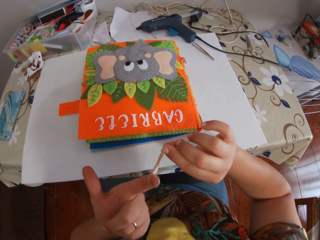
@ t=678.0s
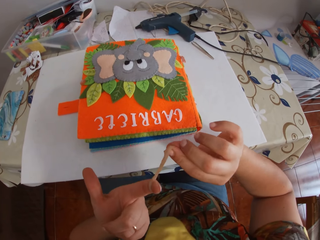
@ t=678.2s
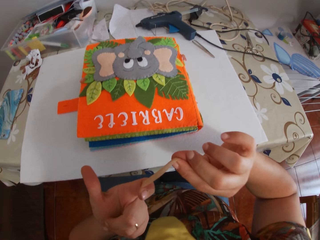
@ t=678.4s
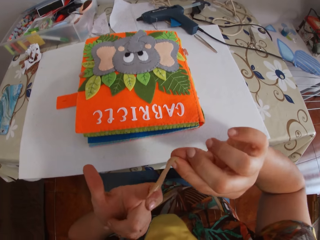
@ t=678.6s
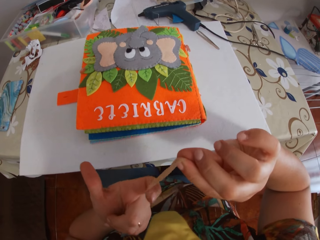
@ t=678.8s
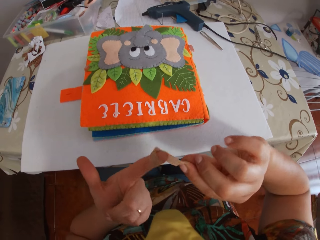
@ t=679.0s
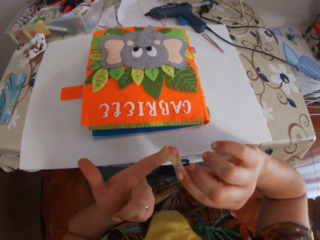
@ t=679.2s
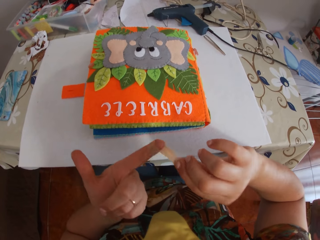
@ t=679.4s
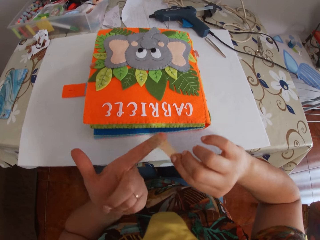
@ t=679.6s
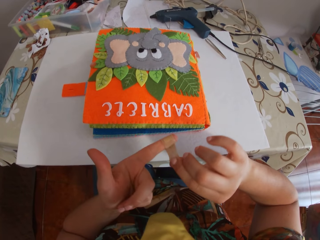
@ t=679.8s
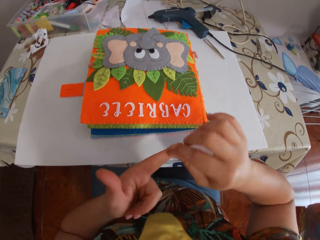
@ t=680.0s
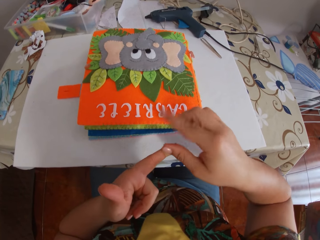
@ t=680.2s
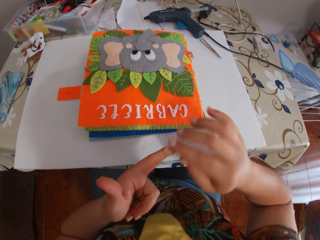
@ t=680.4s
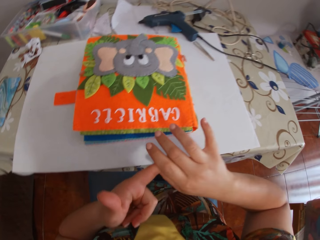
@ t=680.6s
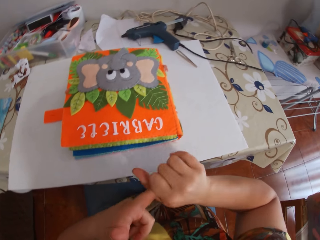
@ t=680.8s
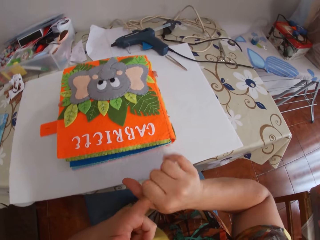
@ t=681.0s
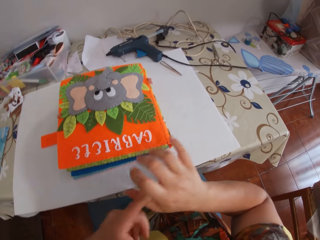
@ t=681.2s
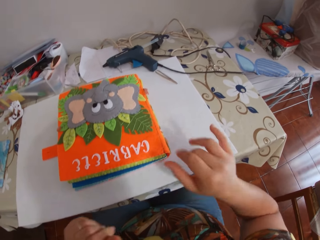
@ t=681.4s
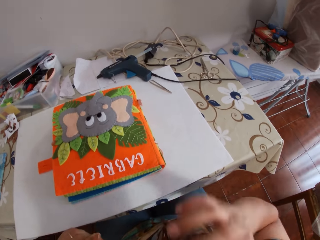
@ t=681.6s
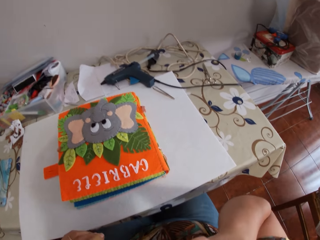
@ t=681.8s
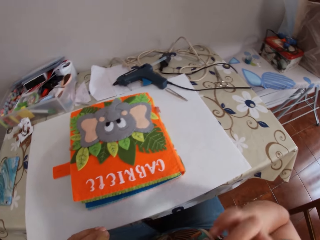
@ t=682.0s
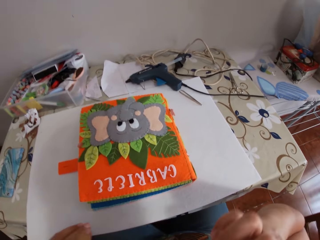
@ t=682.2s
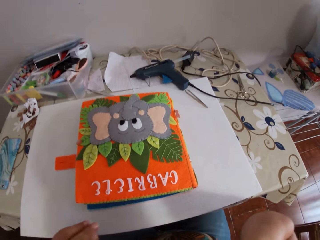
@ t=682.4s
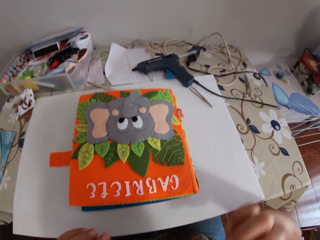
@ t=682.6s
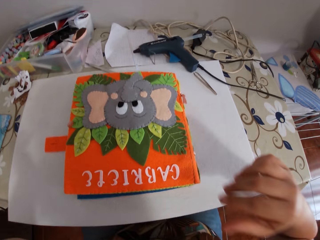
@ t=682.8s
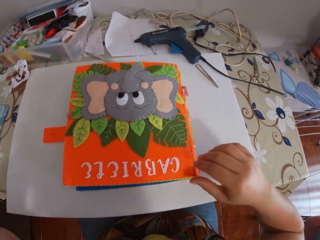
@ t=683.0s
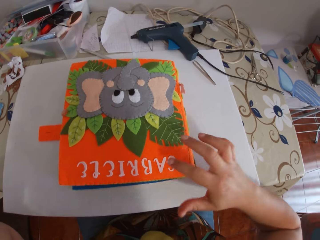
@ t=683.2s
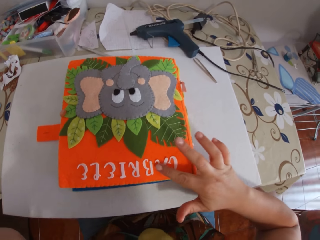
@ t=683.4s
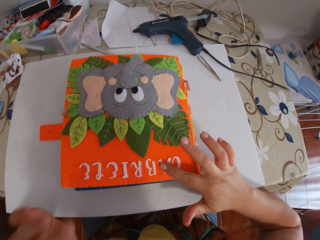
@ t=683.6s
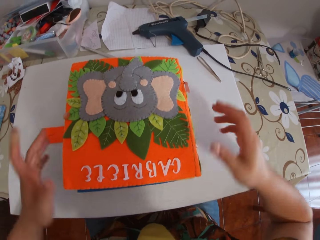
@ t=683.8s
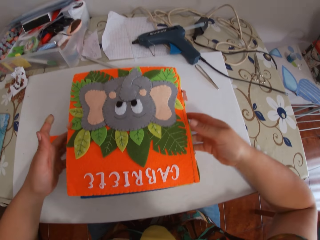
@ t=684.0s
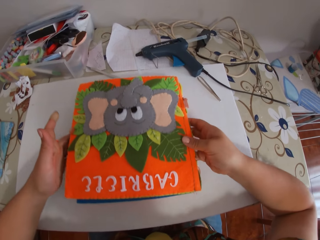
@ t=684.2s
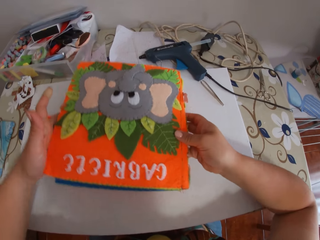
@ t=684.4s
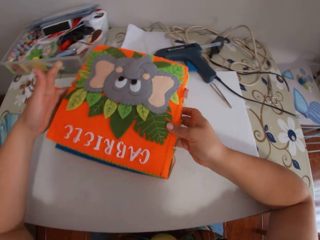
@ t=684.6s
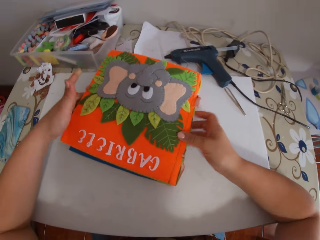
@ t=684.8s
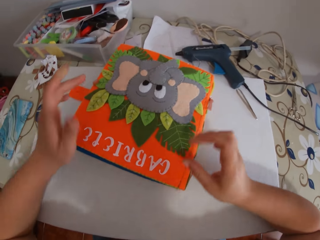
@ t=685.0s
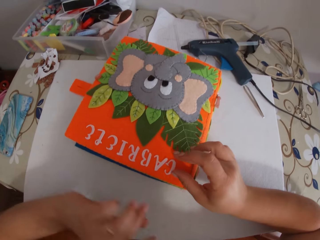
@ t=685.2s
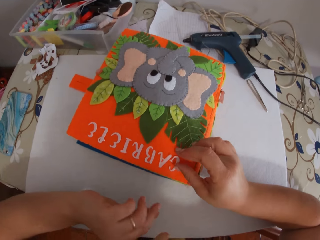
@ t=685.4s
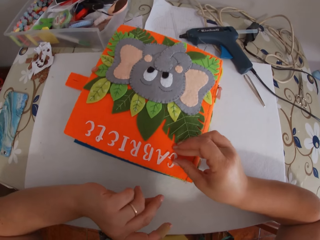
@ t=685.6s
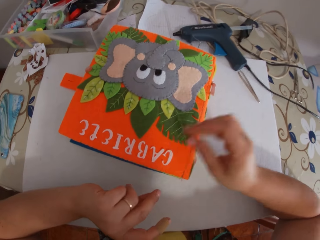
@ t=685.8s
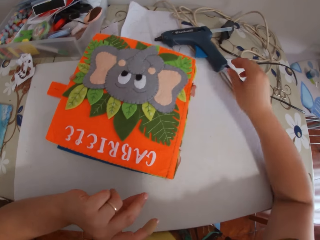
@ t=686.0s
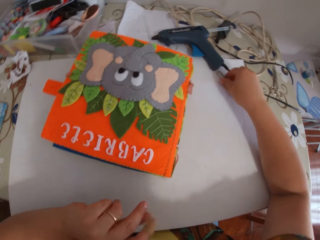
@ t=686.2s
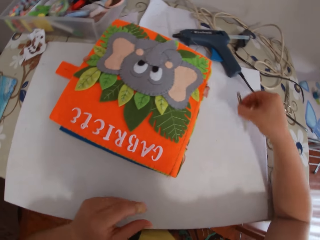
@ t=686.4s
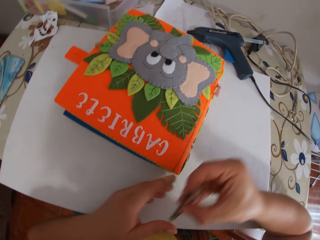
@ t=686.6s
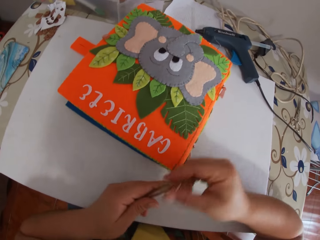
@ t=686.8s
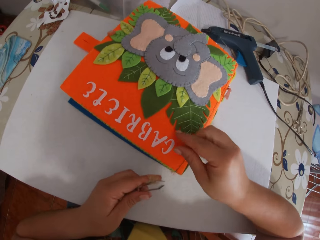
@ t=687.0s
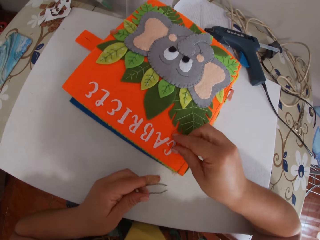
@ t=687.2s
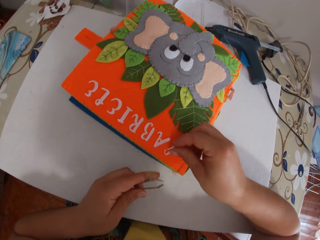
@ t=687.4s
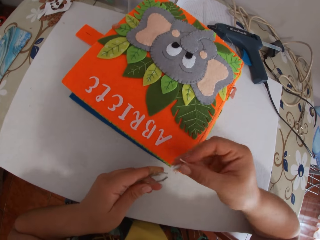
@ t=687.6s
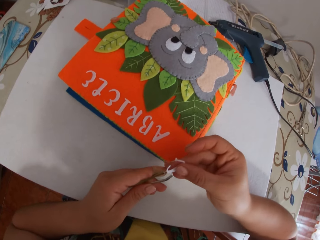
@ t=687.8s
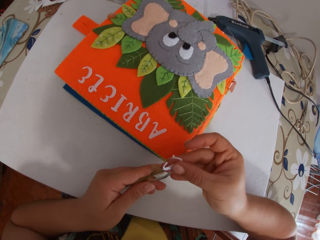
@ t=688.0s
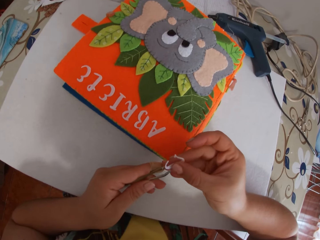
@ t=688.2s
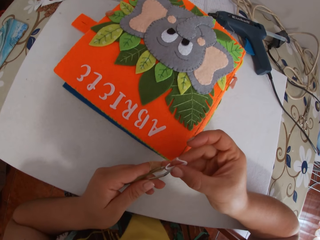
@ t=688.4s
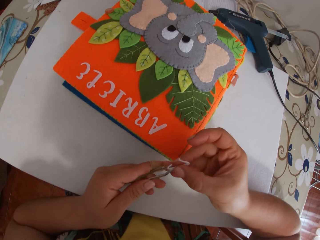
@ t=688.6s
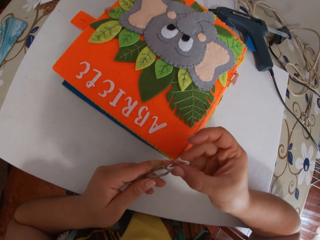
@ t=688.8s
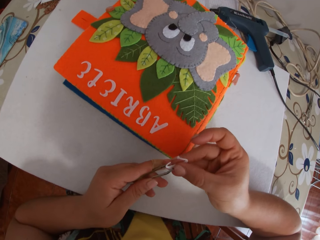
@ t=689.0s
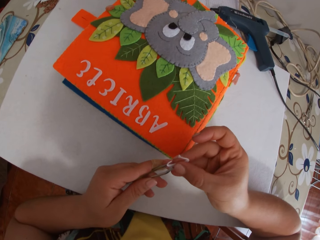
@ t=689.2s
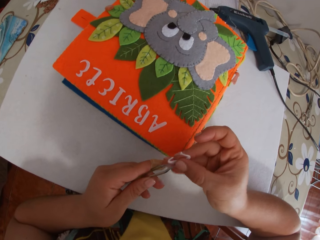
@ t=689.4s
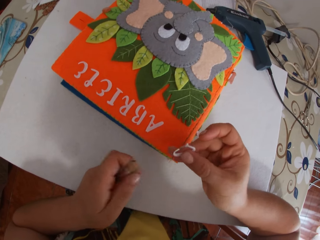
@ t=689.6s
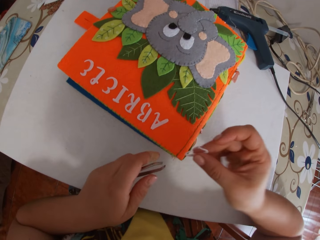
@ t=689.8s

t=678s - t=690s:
The camera wearer wraps the platter on her left hand with her right hand. She tightens the sellotape. She holds the finger with her hand. She rubs the face. She touches the letter on the book with her right hand. She adjusts the decorations. She adjusts the book on the table with her hands. She touches the letter on the book with her right hand. She picks up the tweezer on the table with her right hand to her left hand. She removes the decoration. She picks up the letter on the book with her right hand. She shapes the decoration with tongs. She puts the letter in her right hand in the tweezer in her left hand.

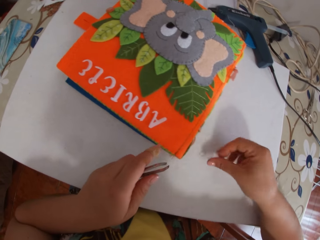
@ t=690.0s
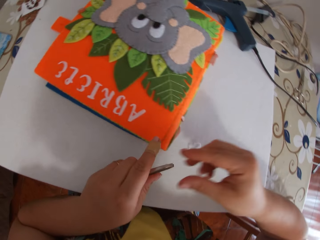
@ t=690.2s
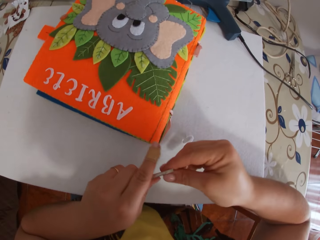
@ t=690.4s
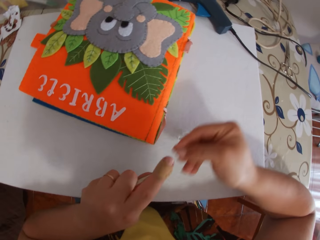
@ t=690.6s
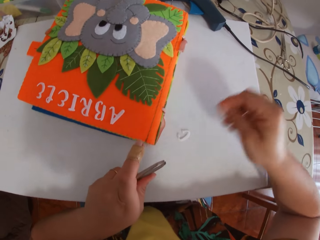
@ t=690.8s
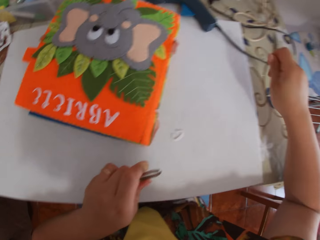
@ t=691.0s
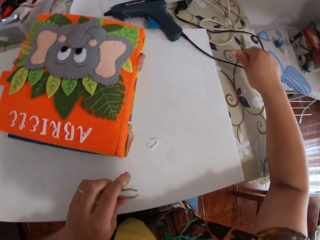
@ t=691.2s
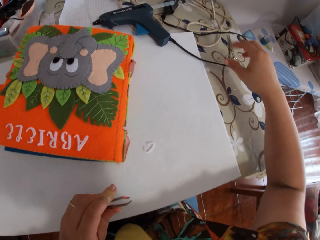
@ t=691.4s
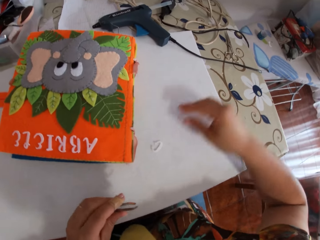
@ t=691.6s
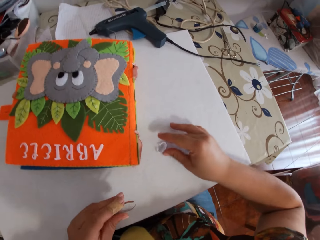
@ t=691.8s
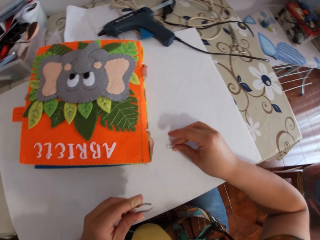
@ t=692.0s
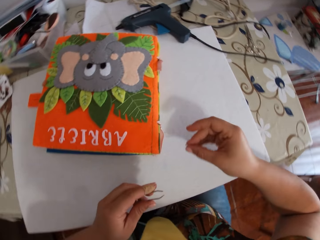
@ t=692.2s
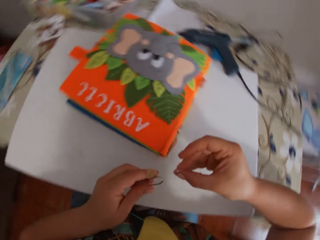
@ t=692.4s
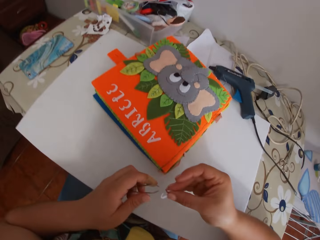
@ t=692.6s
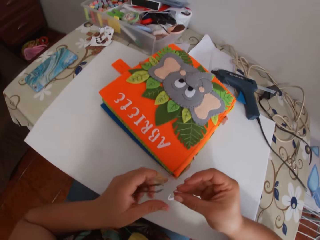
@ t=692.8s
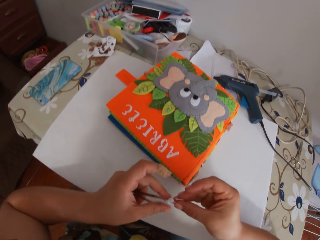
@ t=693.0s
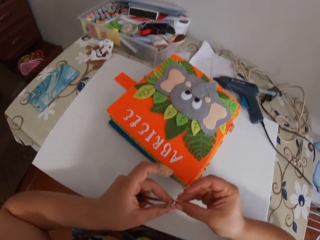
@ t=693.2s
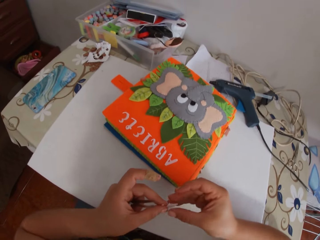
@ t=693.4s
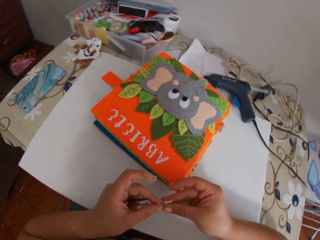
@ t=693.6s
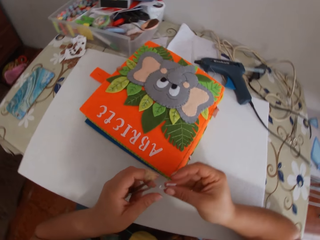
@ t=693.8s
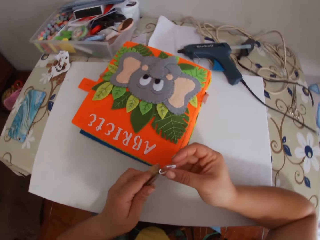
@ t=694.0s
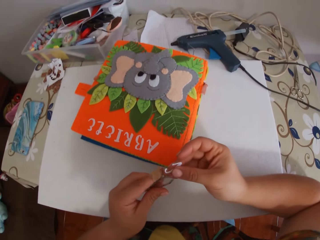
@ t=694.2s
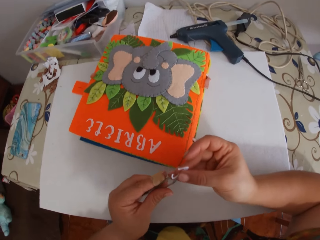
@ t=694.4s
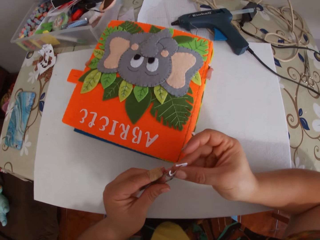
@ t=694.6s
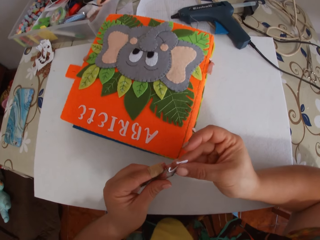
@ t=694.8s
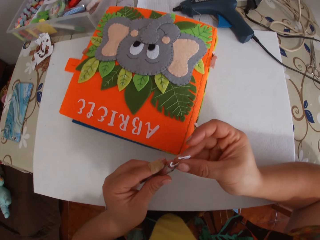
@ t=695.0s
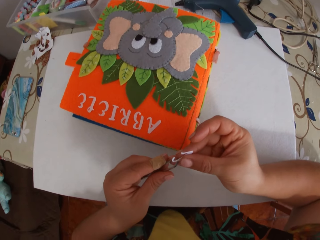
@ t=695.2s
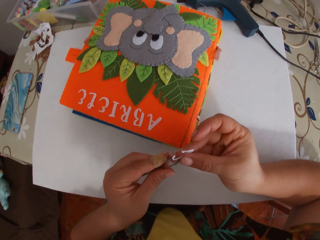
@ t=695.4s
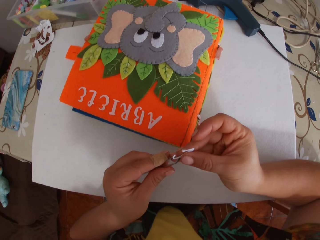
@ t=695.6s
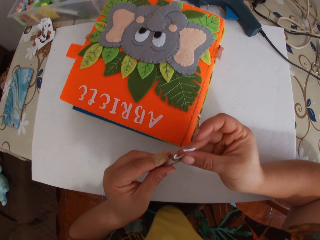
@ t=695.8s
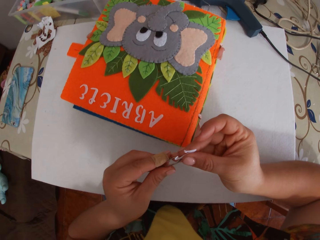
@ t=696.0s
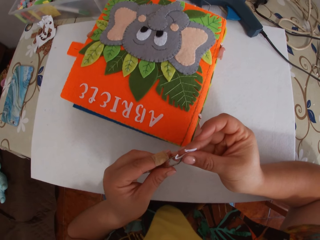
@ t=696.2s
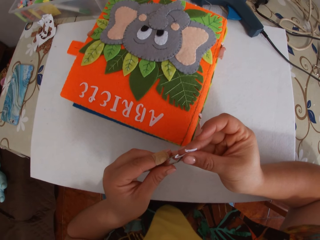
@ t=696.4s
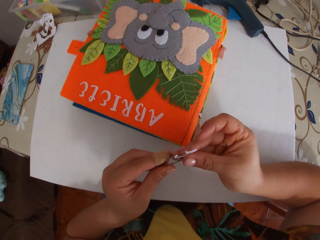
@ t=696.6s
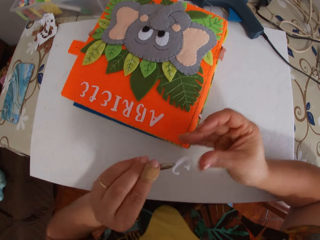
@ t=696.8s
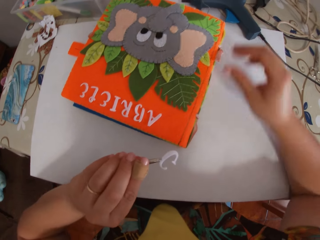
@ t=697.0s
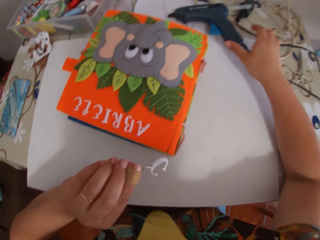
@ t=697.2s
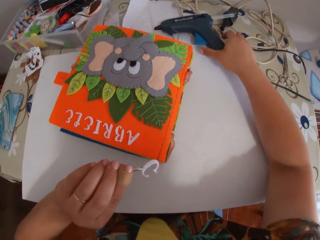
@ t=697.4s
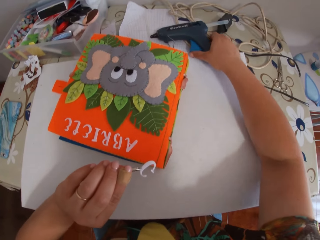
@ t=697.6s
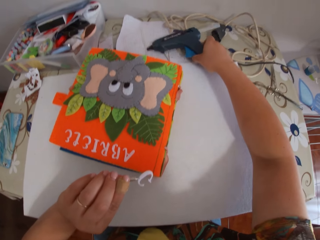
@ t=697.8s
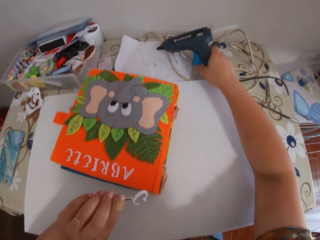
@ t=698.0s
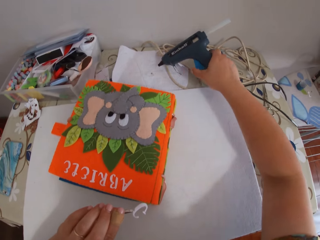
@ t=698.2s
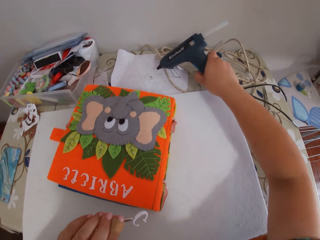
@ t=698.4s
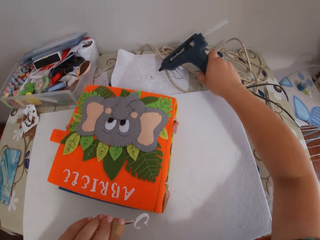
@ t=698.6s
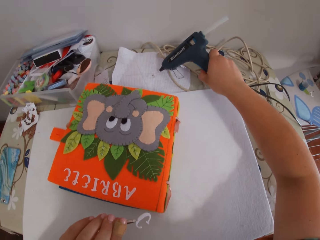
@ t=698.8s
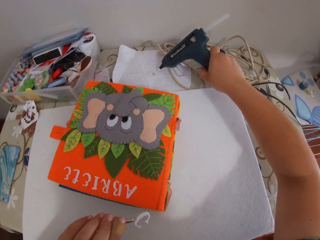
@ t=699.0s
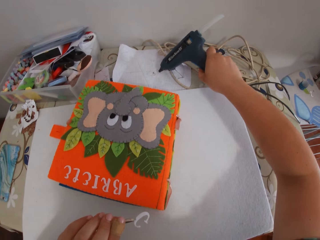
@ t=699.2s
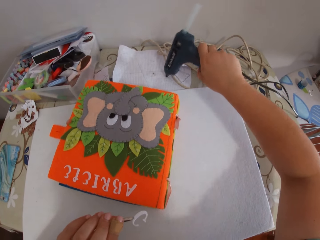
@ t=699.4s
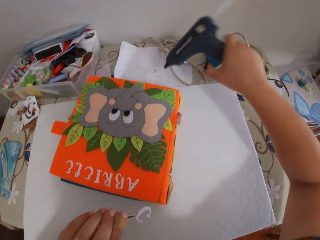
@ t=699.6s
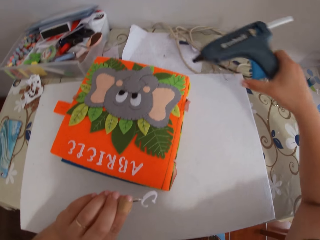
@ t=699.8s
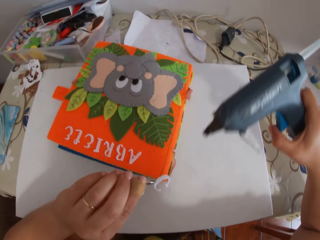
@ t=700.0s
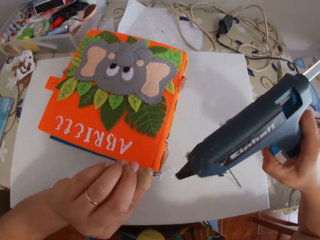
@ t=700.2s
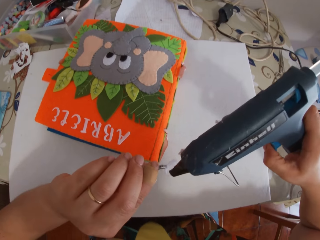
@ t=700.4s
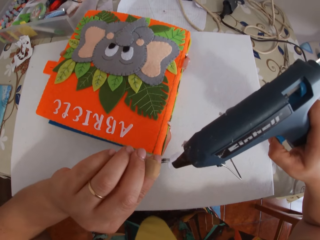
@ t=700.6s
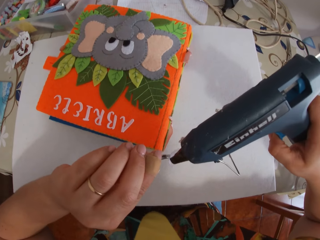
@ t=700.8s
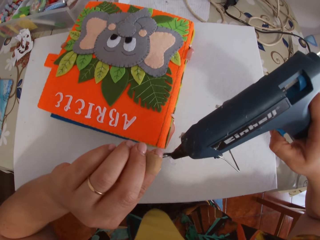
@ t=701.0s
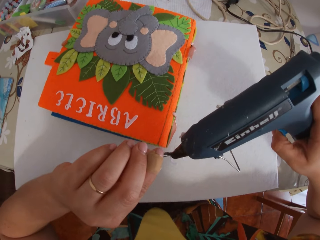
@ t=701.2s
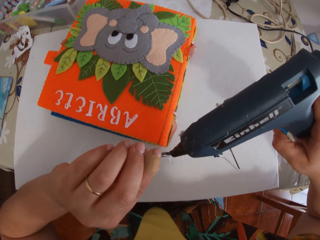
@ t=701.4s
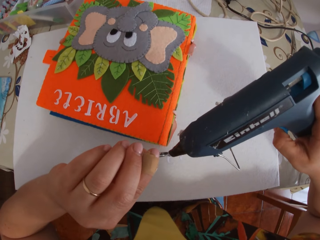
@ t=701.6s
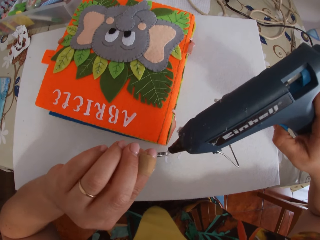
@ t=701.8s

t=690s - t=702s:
The camera wearer drops the paper alphabet or decoration on the table. She cleans the pincer or tongs with her fingers. She picks up the paper alphabet from the table. She shapes the decoration with the tongs. She flattens the paper alphabet with her hands. She holds the paper alphabet with the pincer. She picks up a glue gun from the table. She presses the trigger of the glue gun. She puts glue on the paper alphabet with the glue gun.
